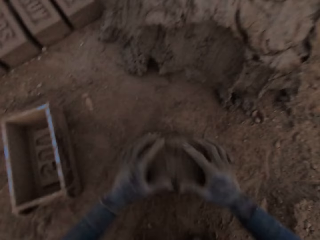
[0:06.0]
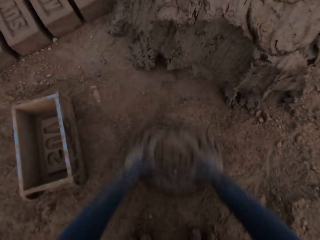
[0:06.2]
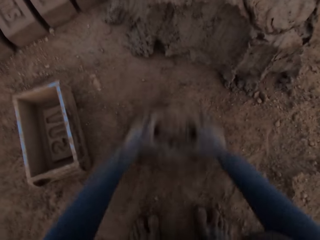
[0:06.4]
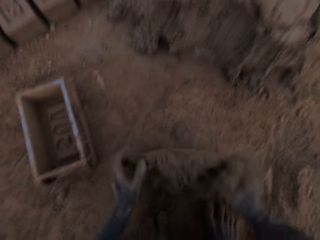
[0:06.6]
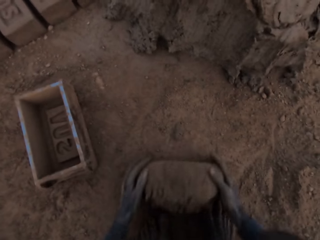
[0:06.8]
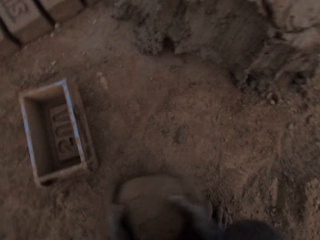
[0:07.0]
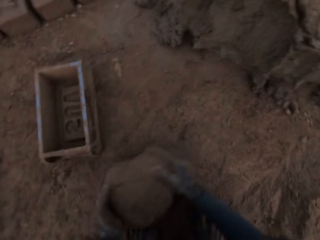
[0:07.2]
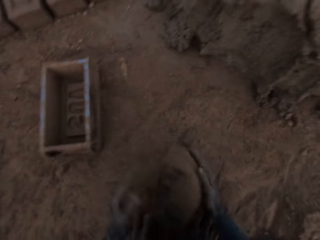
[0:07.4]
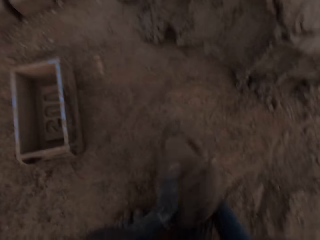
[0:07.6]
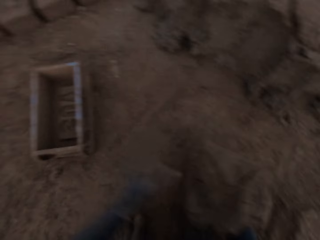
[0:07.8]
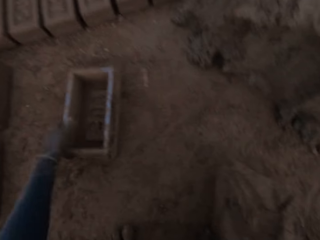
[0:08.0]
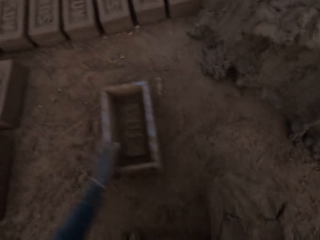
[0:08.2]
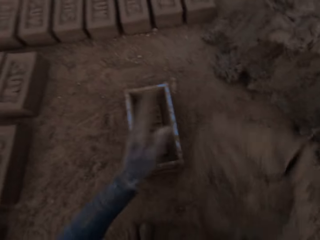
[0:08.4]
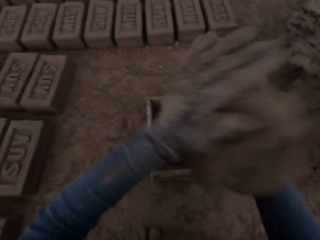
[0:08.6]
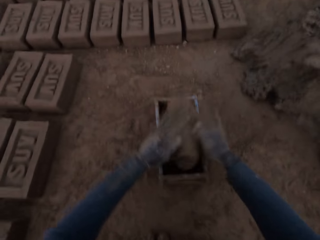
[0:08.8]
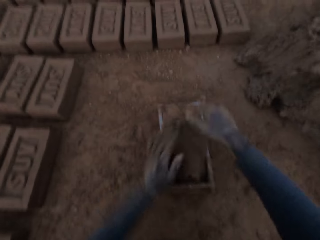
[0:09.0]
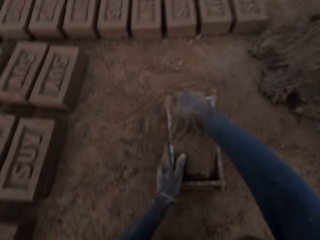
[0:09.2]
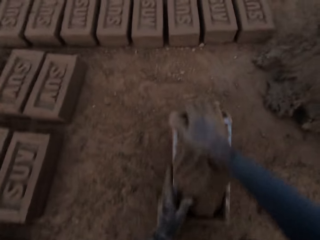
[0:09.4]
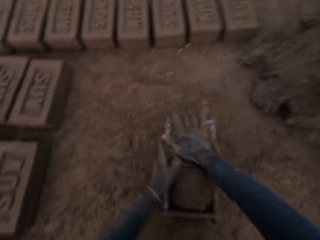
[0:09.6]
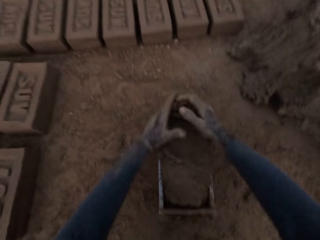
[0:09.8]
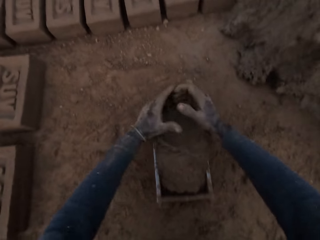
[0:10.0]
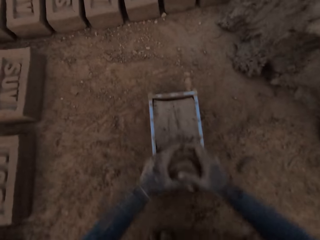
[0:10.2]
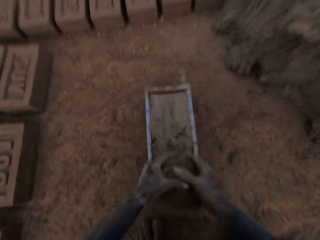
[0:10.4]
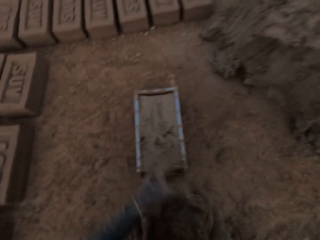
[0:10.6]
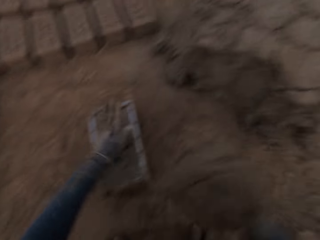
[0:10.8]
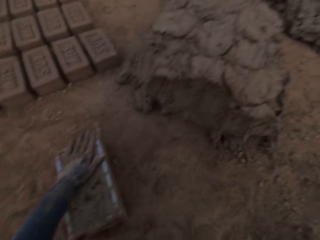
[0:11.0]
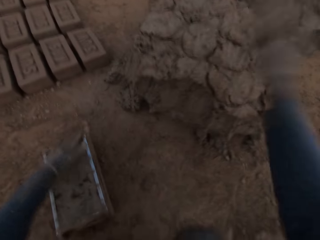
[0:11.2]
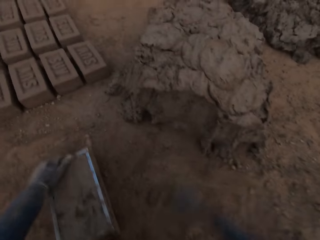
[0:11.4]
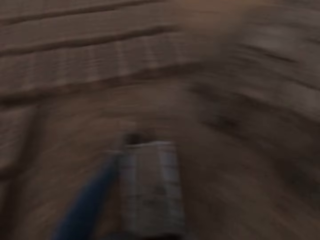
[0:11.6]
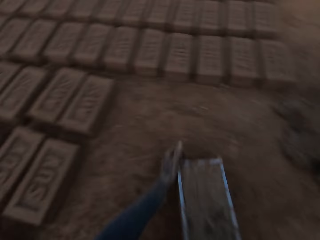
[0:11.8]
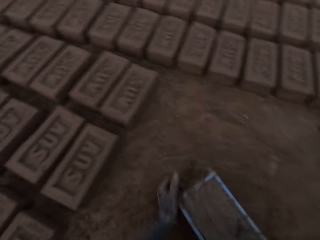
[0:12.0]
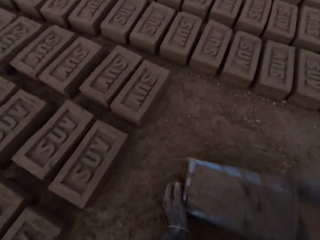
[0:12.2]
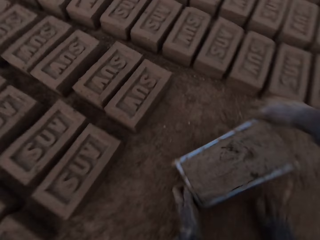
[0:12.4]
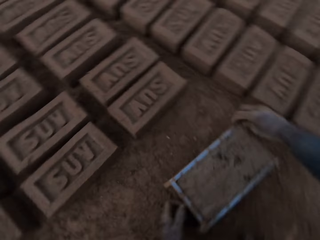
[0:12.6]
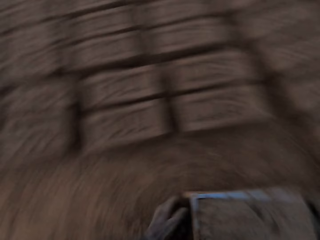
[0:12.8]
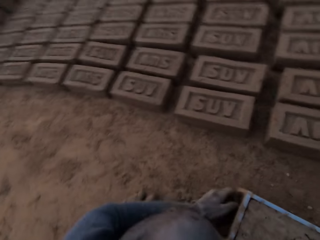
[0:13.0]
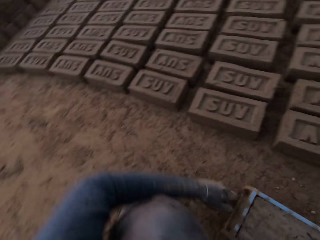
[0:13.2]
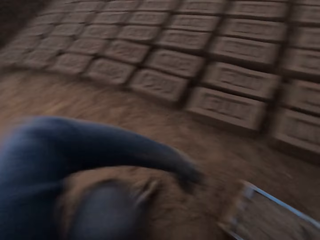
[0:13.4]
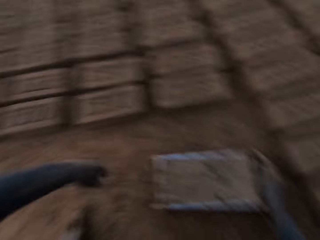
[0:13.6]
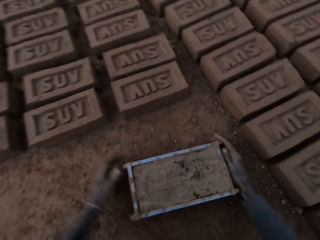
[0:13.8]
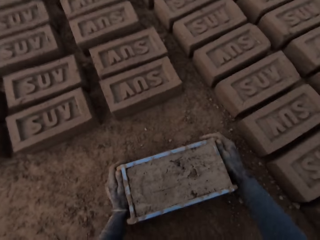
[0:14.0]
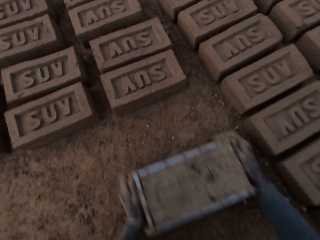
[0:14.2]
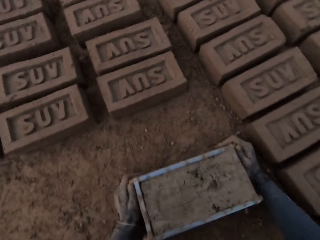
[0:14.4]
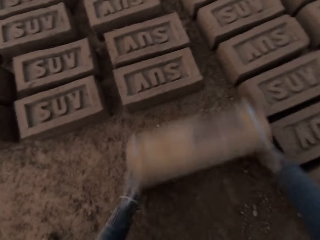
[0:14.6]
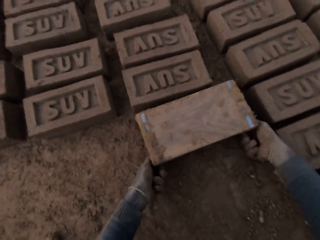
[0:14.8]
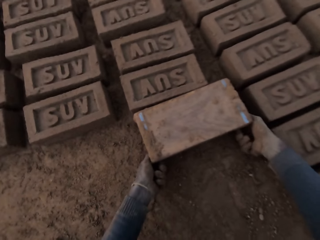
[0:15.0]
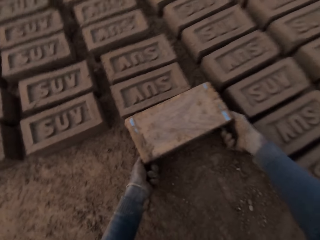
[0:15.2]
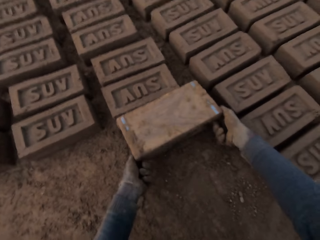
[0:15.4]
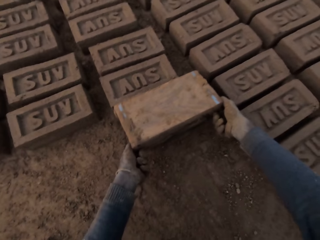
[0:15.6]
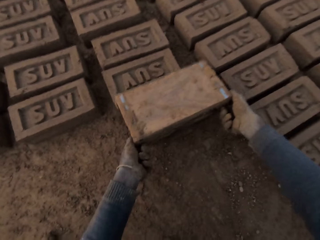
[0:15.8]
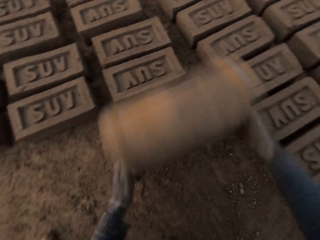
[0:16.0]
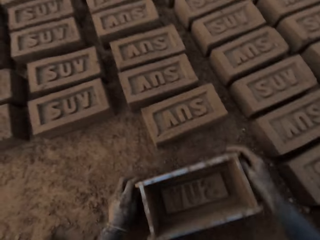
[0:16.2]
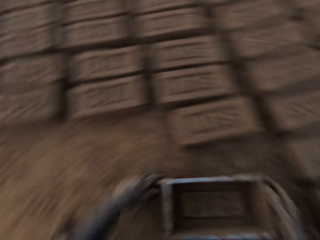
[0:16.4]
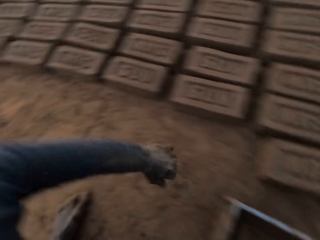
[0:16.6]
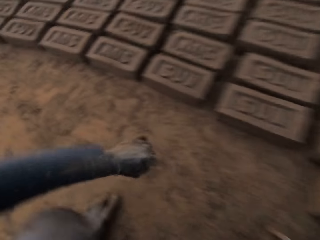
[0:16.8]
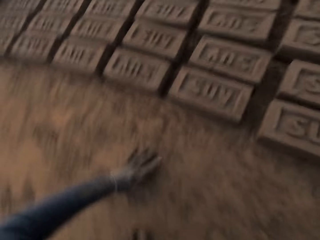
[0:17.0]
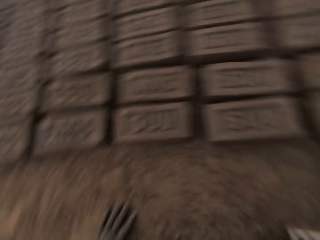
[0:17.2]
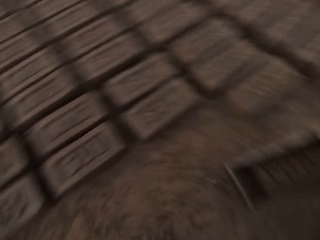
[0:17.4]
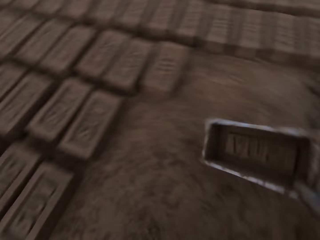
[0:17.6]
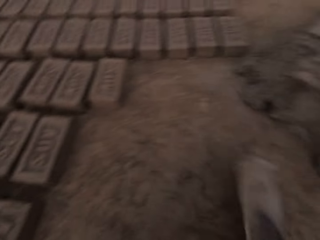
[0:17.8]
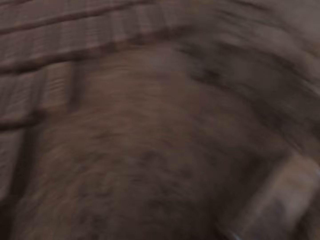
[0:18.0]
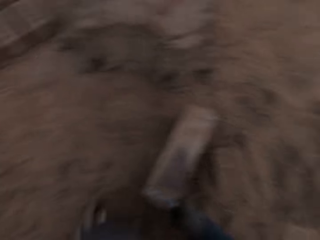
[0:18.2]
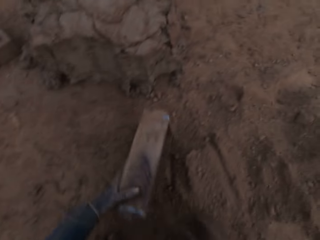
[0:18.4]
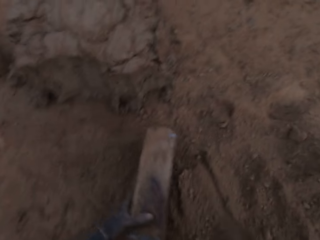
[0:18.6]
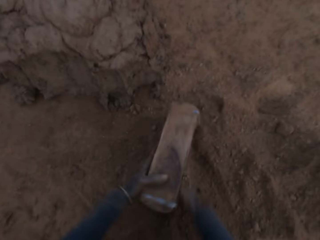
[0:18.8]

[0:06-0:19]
The camera wearer scoops the clay or mortar. He molds the mortar with his hands on the ground. He adjusts the brick mold on the ground with his left hand. He lifts the mortar. He holds the brick mold. He loads the brick mold with the mortar. He adjusts the brick mold. He scrapes mortar on the brick mold with his hands. He drops the mortar in his right hand on the heap of mortar. He moves the brick mold closer to some aligned bricks on the ground. He holds the brick mold. He flips the brick mold upside down. He holds the brick mold. He removes the brick mold from the brick. He lowers the brick mold on the ground. He moves with the brick mold in his hand towards the heap of mortar. He holds the brick mold.

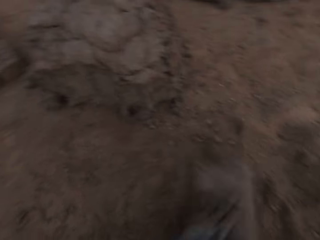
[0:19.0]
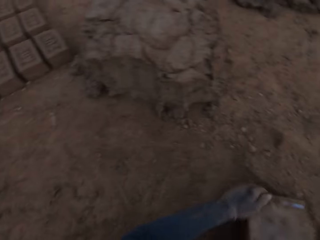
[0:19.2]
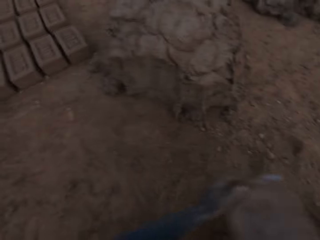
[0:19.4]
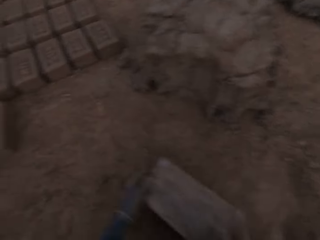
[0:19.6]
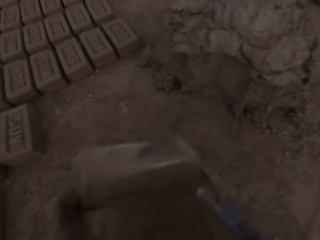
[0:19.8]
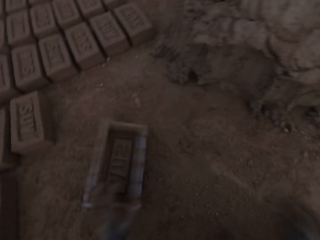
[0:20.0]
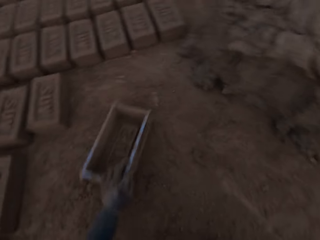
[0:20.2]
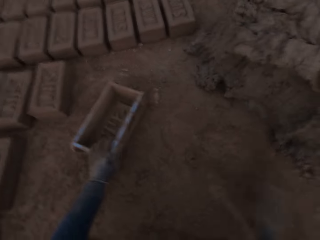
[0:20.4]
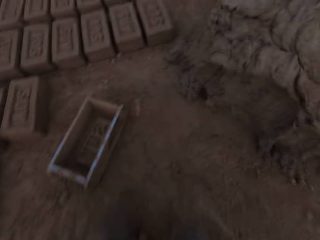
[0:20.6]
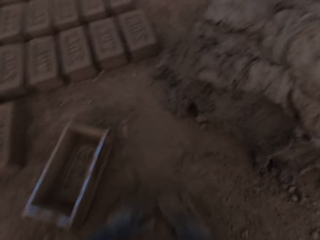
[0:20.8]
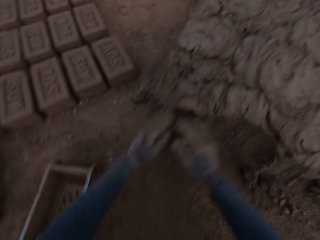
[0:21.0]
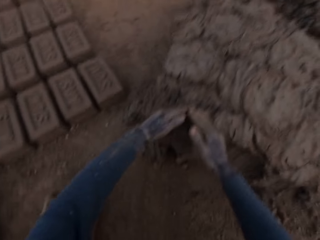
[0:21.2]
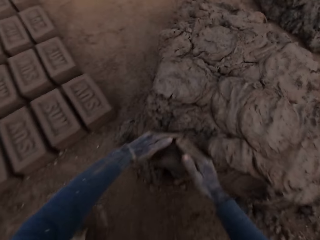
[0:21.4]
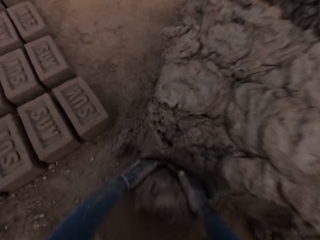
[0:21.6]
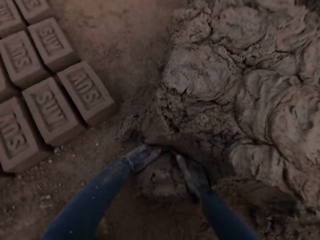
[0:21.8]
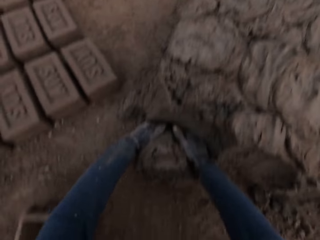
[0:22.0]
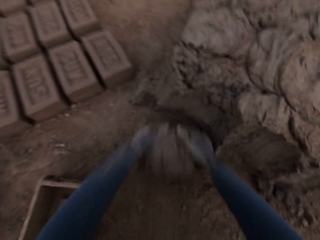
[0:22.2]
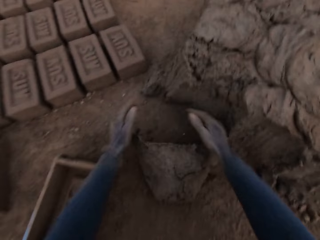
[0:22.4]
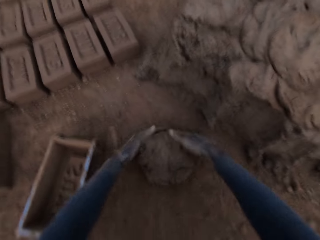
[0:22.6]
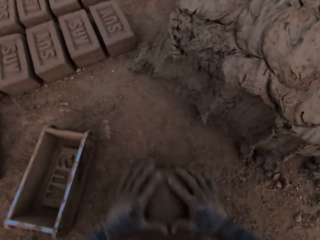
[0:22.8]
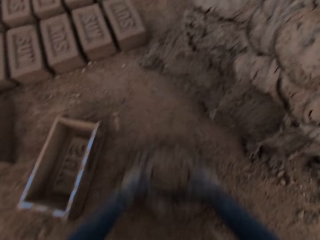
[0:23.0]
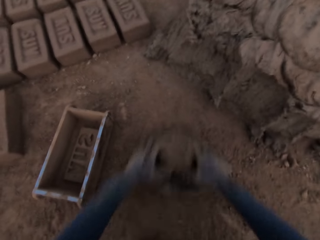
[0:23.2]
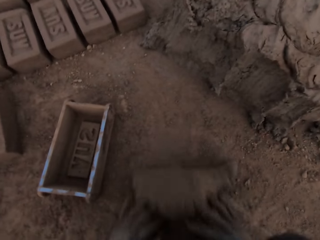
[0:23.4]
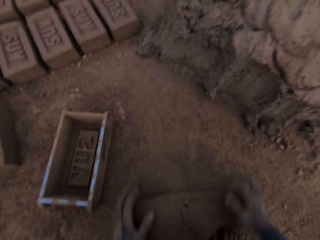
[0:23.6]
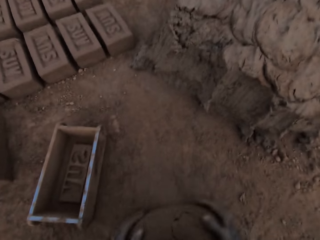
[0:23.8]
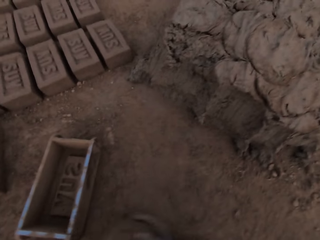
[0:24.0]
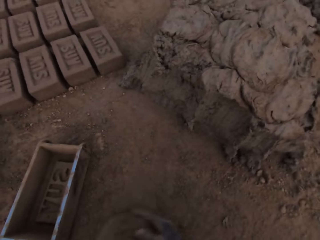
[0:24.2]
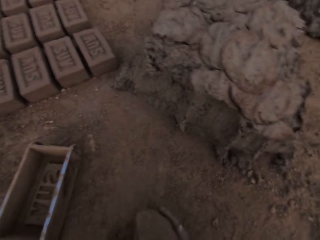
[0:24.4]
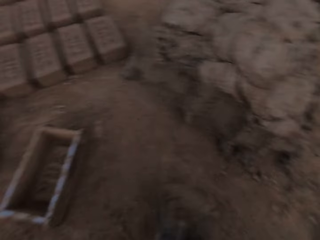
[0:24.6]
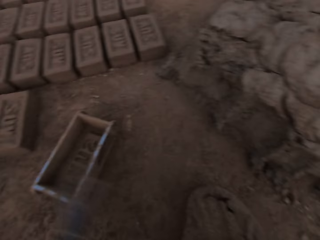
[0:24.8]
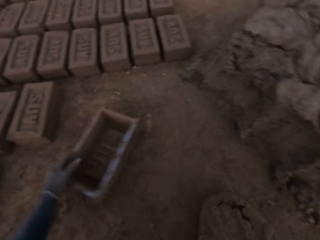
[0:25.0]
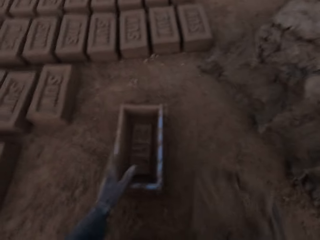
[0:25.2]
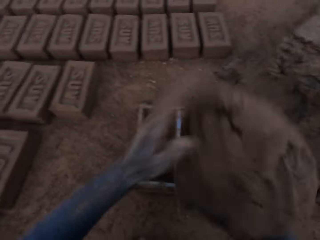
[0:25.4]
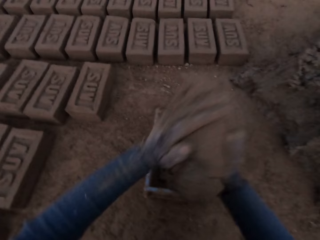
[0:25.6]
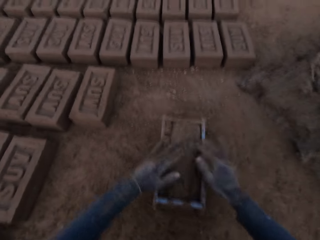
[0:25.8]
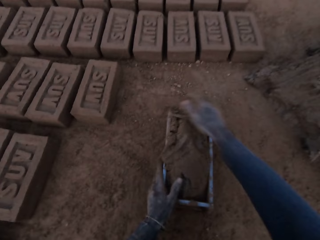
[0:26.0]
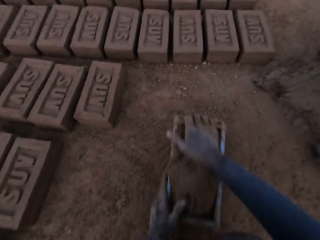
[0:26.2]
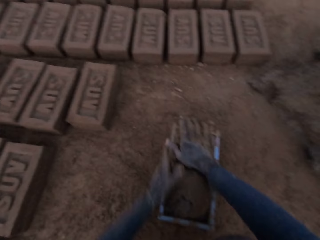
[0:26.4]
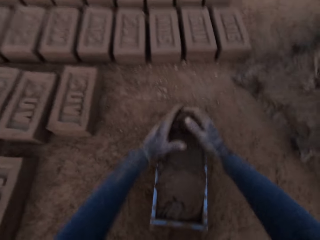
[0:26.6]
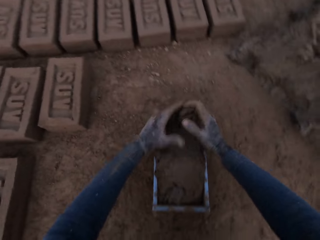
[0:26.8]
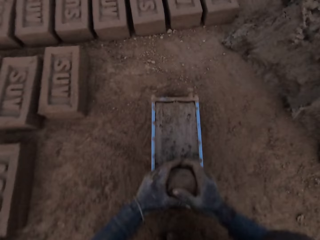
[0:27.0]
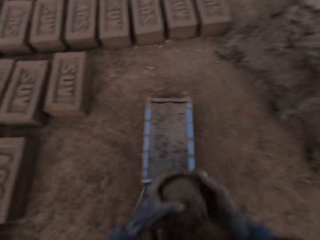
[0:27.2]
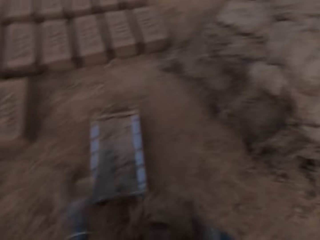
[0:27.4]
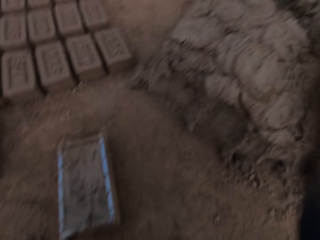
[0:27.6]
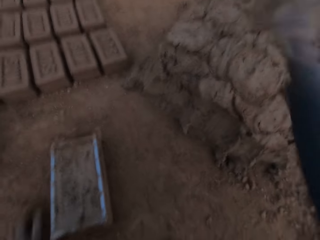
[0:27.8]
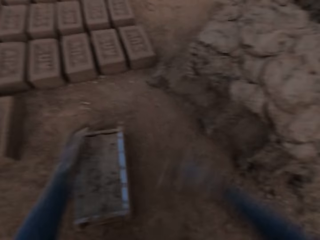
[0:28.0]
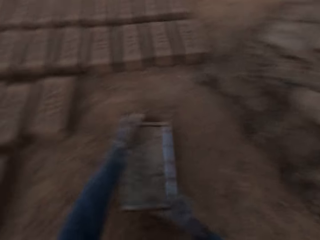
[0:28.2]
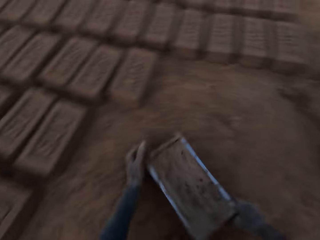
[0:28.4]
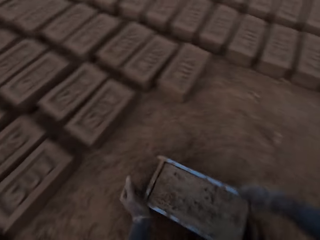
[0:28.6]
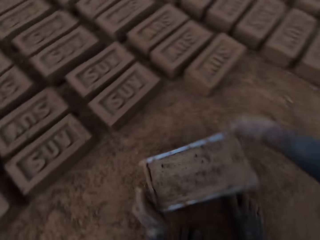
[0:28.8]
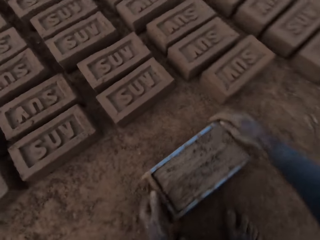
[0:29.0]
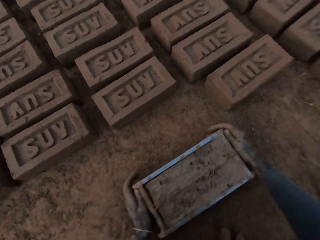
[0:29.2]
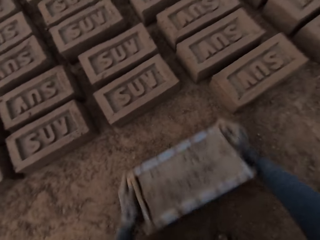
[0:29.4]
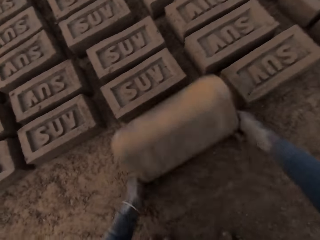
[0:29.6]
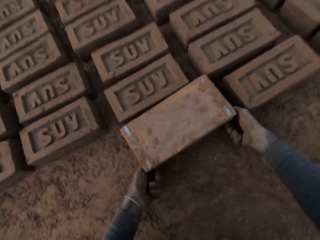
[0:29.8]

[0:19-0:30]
The camera wearer slides sand into the brick mold with his right hand. He pours out the sand from the brick mold. He flips the brick mold open on the ground. He slides his hands on the ground. He cuts out a piece of mortar from the heap of mortar with his hands. He molds the mortar with his hands on the ground. He adjusts the brick mold with his left hand. He loads the brick mold with the mortar. He scrapes mortar on the brick mold with his hands. He drops the mortar in his right hand on the heap of mortar. He moves the brick mold closer to the aligned bricks on the ground. He holds the brick mold. He flips the brick mold upside down.
